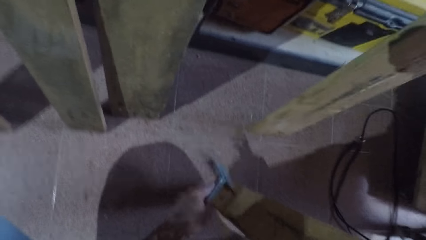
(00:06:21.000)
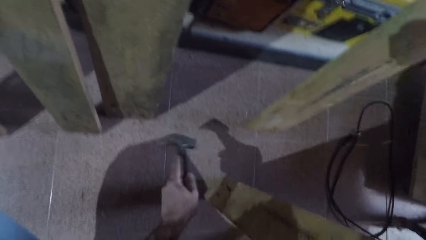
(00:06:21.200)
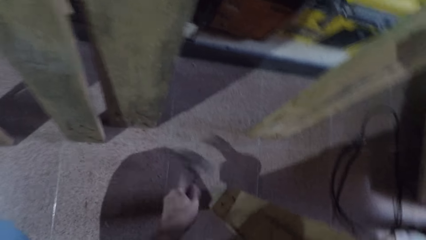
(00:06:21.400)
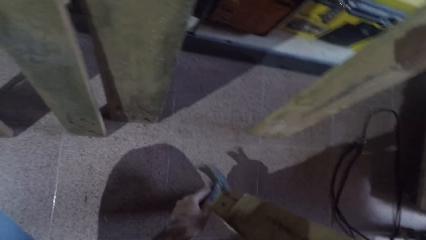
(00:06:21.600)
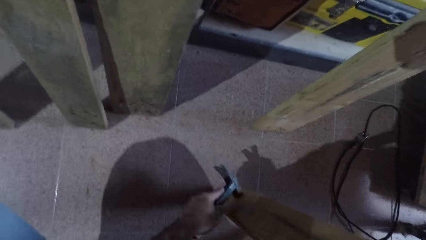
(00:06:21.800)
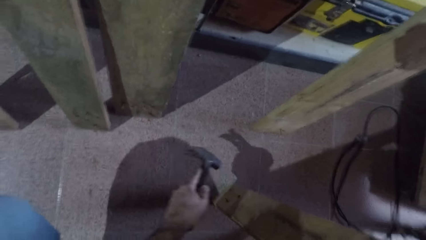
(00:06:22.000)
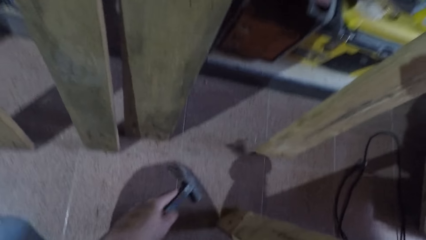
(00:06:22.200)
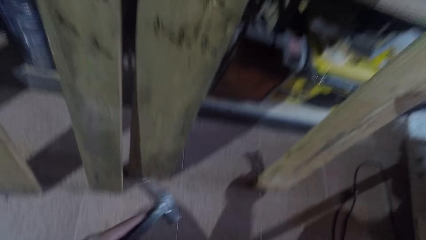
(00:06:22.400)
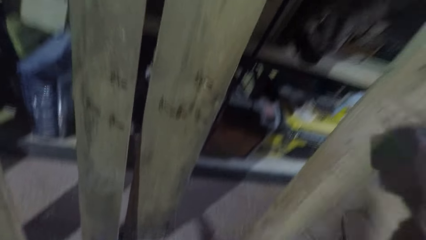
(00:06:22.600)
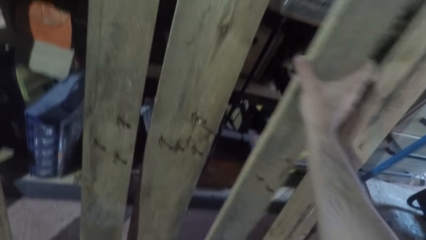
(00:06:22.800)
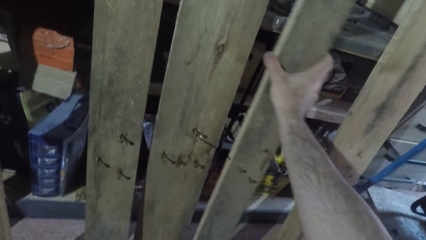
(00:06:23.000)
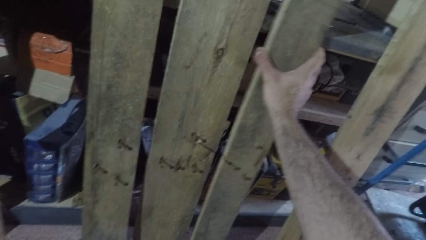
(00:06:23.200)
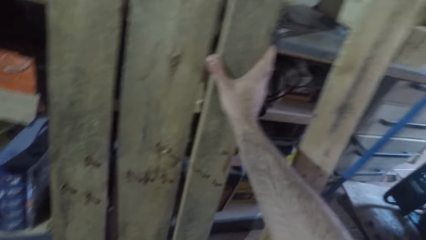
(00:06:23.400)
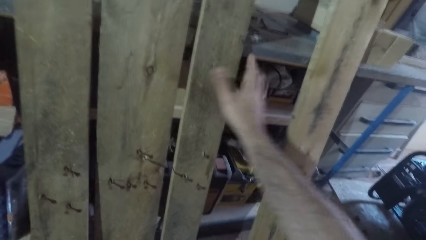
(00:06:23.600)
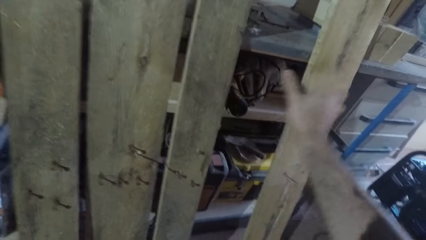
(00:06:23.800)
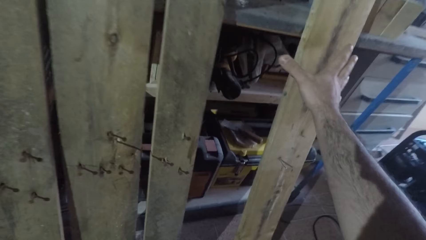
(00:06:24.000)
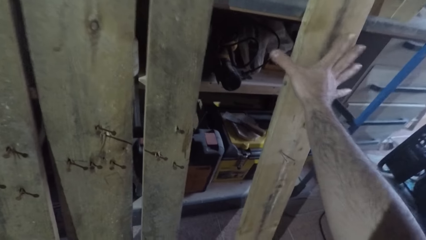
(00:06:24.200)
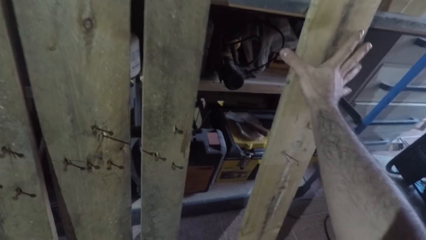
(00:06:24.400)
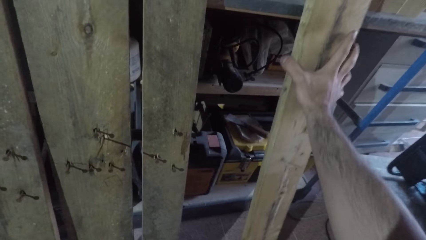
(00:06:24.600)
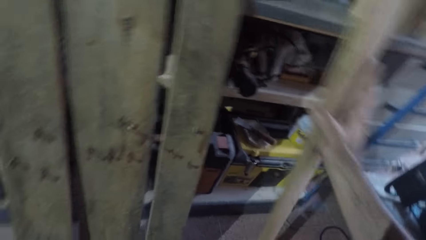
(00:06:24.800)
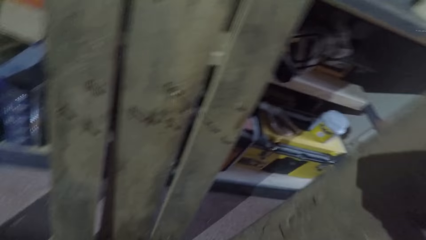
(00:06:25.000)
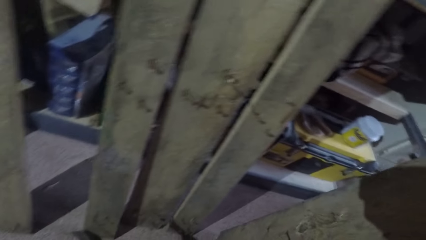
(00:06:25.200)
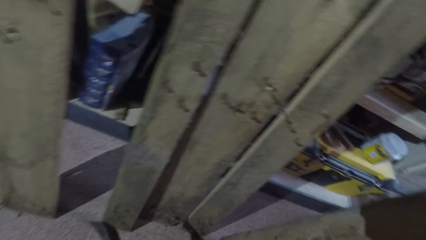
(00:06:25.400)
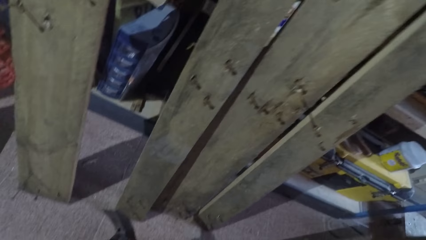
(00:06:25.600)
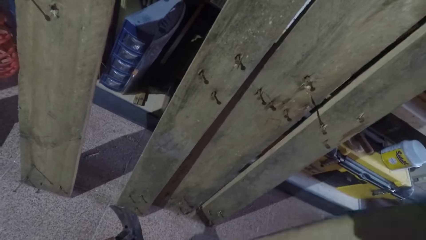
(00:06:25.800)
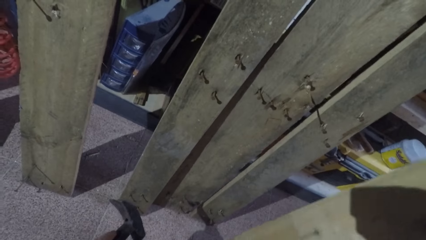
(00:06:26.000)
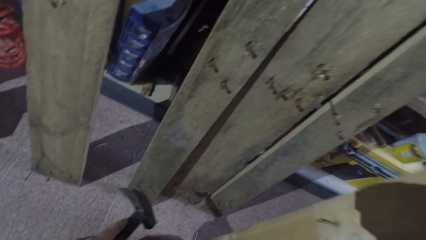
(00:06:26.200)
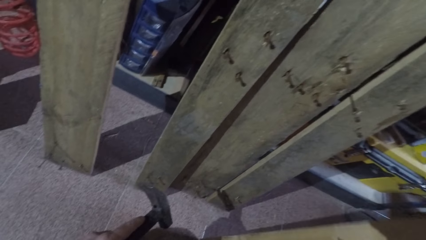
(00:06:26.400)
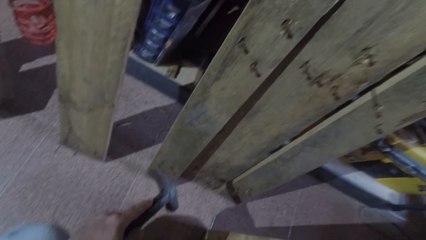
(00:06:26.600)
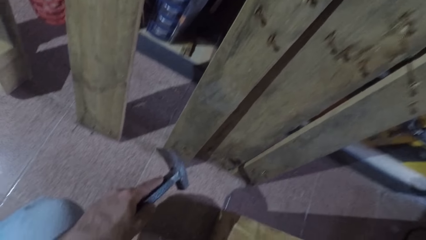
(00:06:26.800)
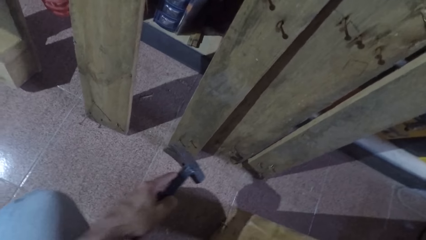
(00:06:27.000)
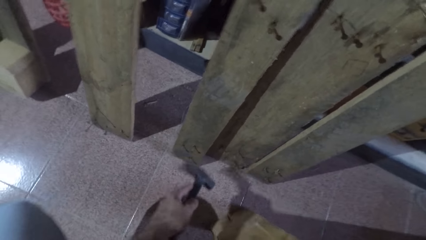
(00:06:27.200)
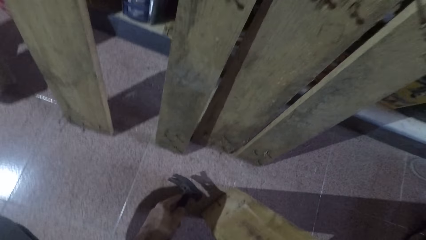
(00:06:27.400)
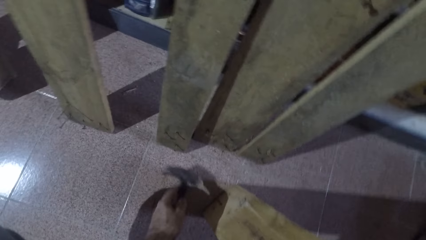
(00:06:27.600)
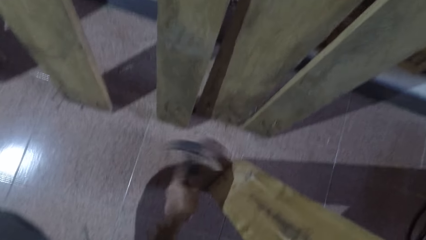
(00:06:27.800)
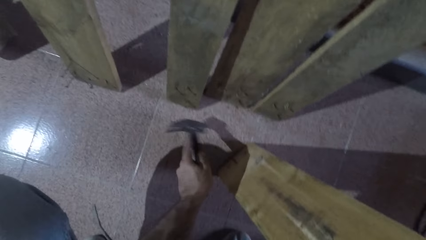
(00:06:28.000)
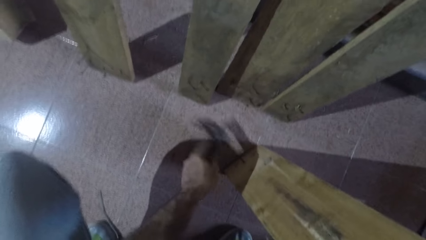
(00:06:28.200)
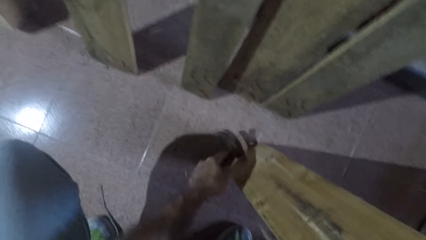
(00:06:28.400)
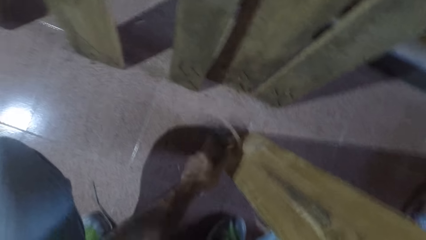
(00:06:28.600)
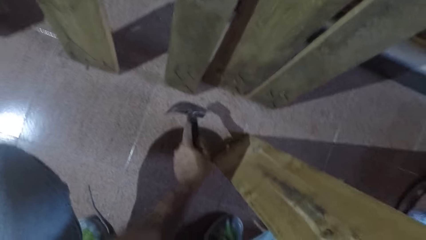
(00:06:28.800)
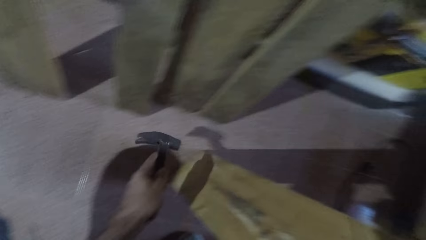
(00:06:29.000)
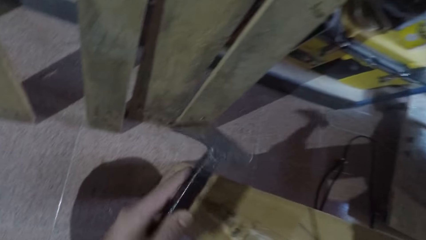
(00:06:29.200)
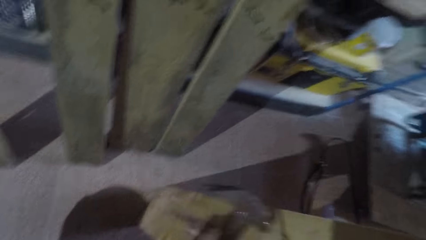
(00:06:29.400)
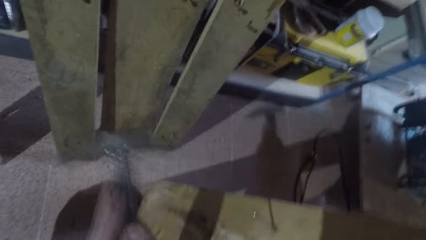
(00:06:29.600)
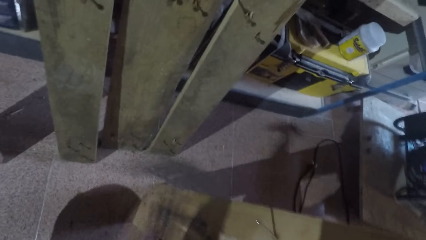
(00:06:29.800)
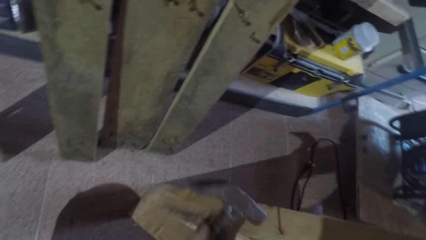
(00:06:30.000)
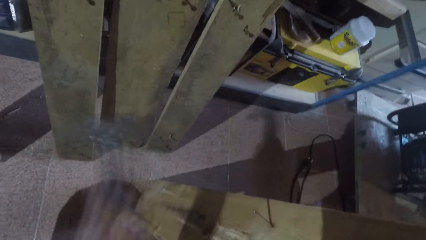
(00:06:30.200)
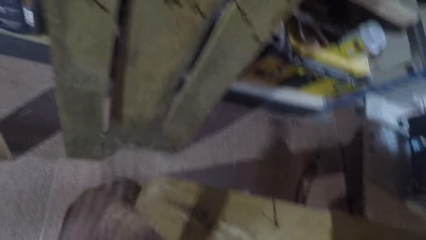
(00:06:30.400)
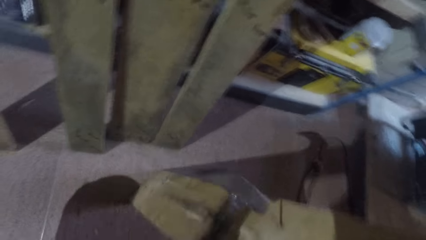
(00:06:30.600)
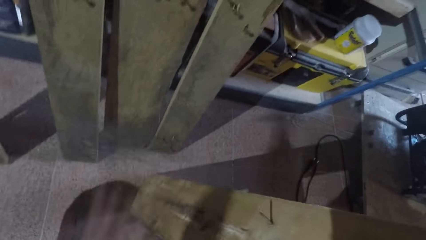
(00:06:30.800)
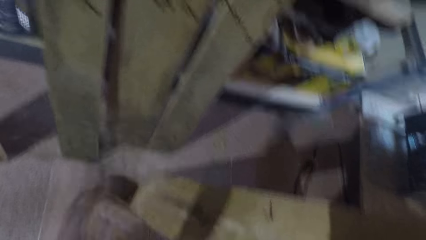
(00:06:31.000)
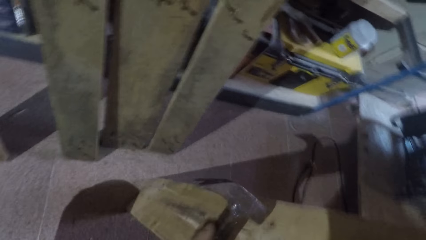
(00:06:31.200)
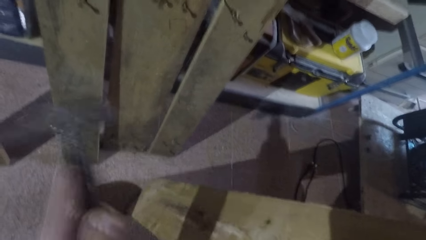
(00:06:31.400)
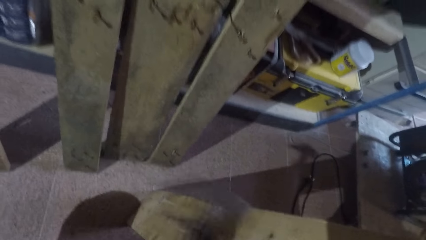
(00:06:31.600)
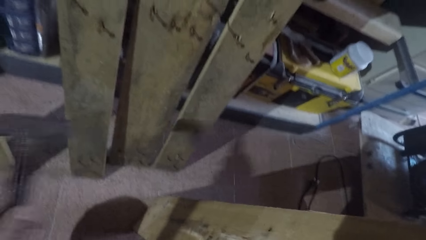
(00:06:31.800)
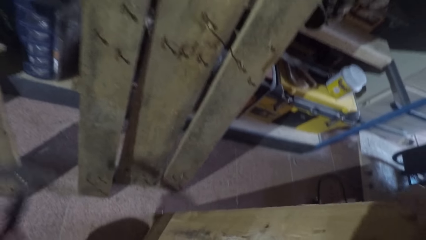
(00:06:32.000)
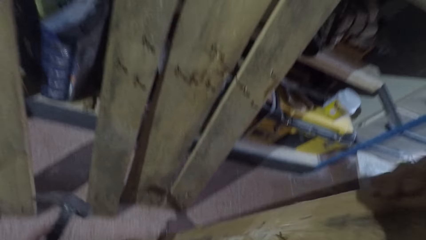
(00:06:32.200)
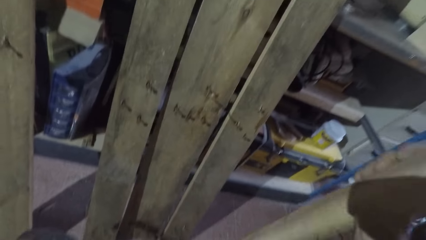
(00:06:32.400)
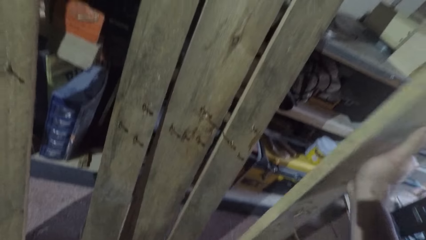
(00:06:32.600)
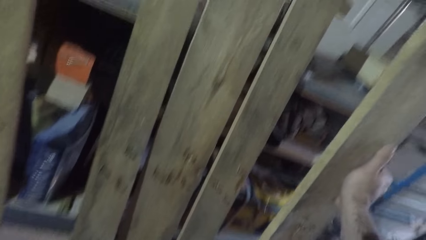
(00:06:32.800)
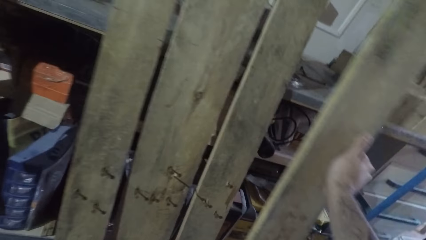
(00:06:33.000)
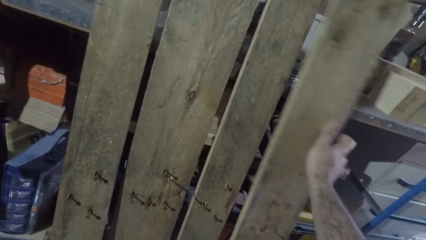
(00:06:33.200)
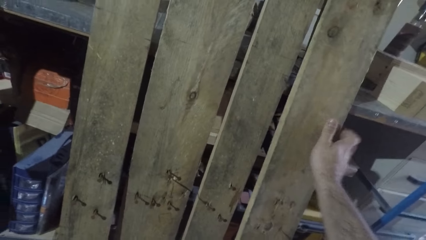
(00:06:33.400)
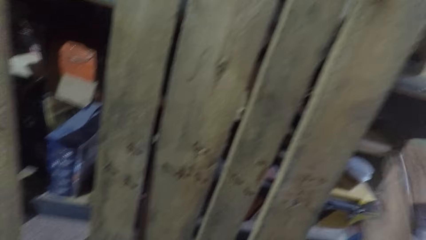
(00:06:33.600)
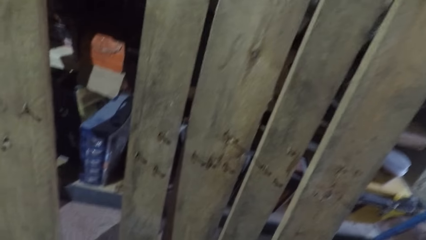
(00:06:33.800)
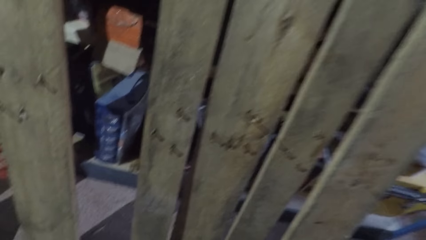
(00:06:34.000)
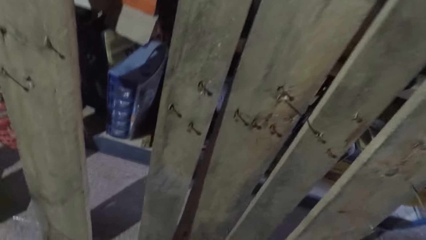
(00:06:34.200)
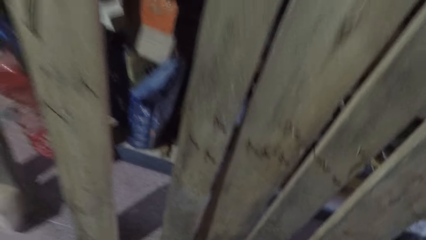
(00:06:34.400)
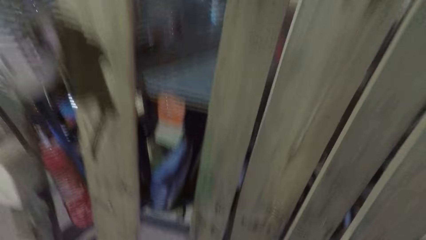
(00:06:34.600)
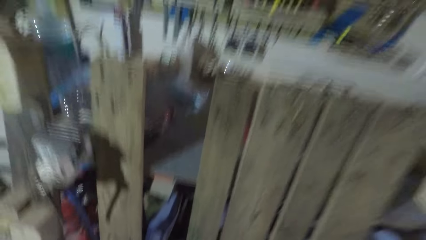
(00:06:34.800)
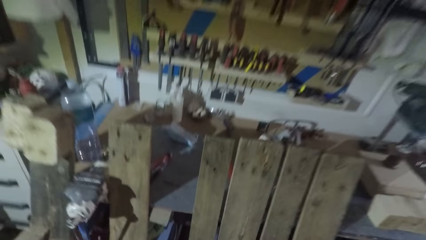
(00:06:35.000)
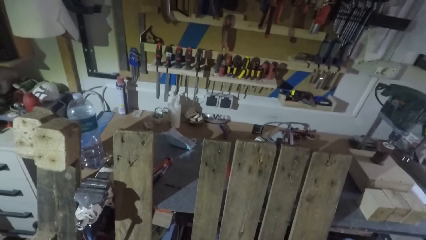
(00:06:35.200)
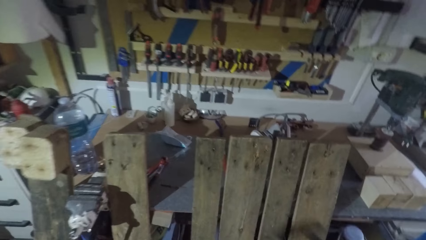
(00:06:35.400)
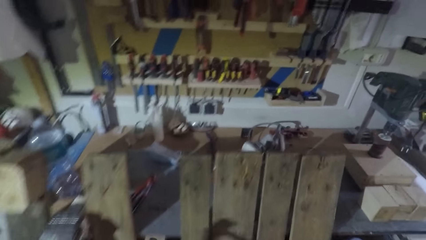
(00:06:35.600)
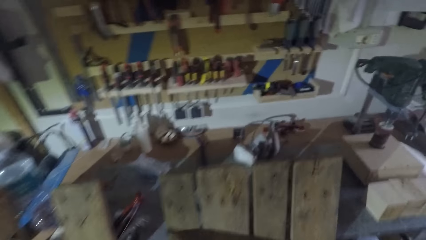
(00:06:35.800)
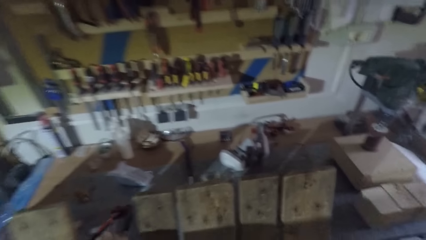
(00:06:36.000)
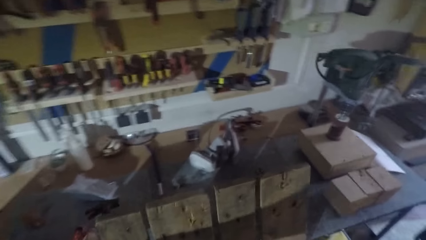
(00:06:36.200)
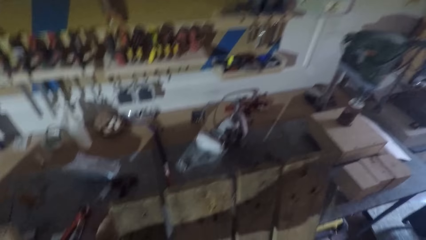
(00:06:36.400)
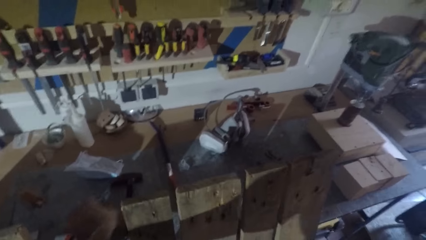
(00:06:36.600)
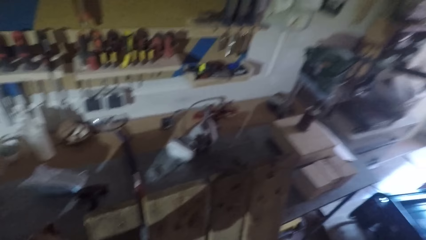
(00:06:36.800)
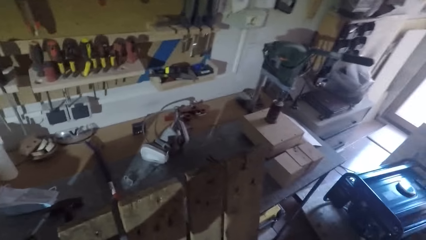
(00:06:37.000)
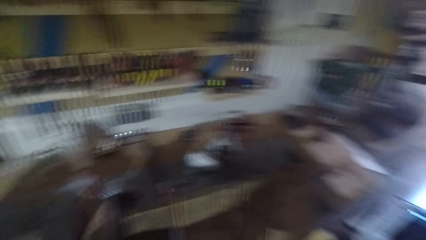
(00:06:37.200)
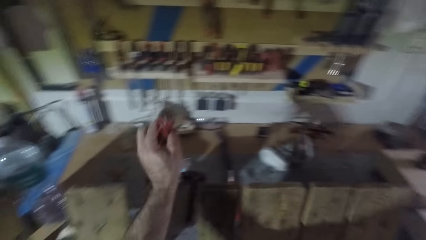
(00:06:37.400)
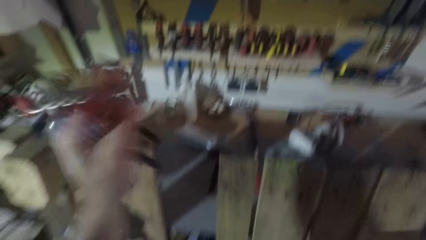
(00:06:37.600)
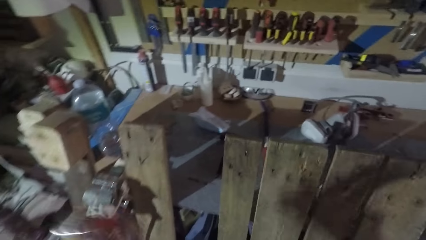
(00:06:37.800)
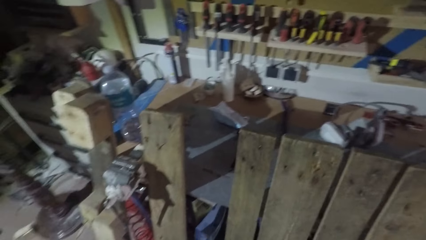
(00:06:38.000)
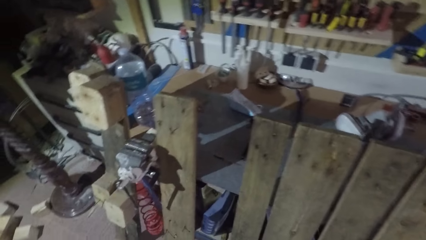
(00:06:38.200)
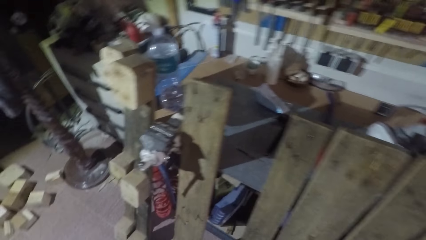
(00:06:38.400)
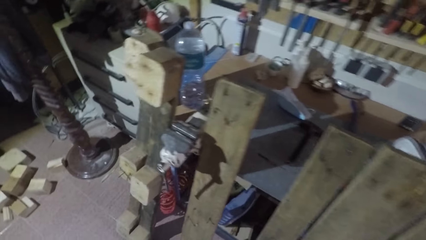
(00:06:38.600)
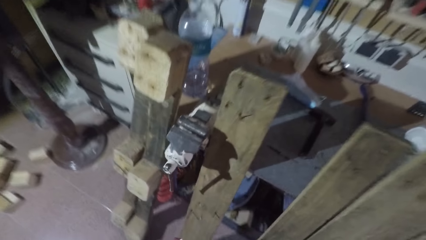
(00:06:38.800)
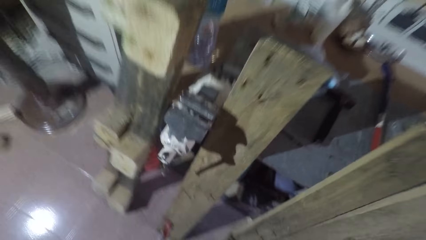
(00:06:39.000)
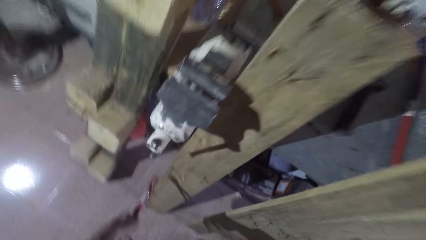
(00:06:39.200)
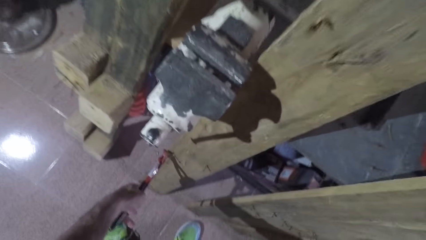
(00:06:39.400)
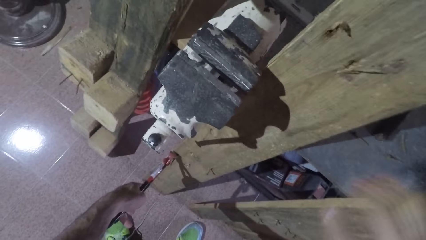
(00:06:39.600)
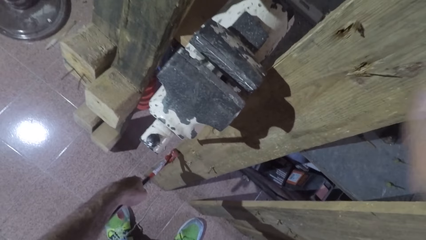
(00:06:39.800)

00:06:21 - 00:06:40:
The camera wearer hits a nail with a hammer. They remove the hammer from the wood. They place the fourth wood against the table. They move a wood. They take the fifth wood. They tilt the wood. They turn the wood. They move the wood. They hammer the nails on the fifth wood with the hammer. They hit a nail with the hammer. They lift the wood. They place the fifth wood against the table. They place the hammer on the worktop. They pick a nail puller or pincers from the worktop.
